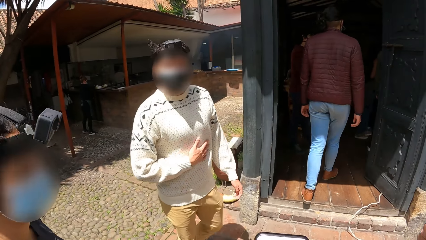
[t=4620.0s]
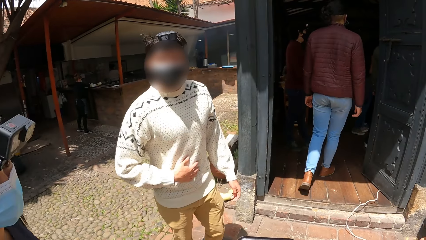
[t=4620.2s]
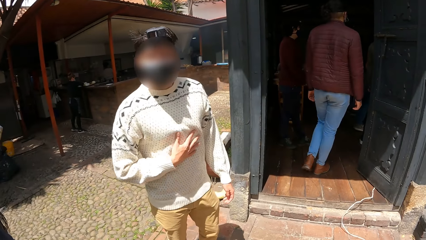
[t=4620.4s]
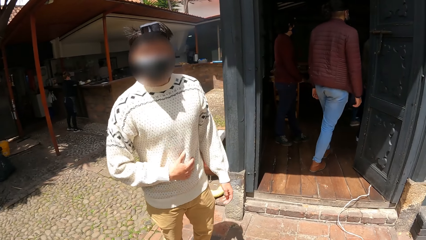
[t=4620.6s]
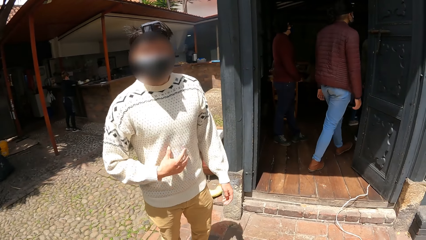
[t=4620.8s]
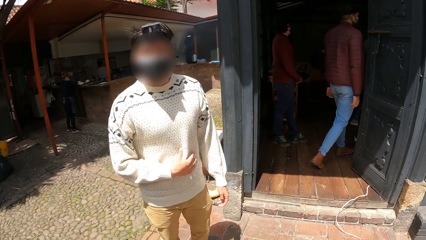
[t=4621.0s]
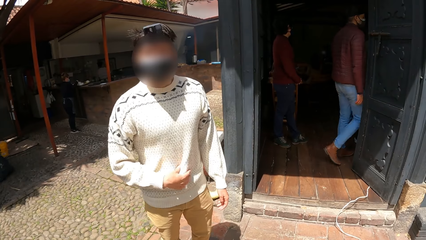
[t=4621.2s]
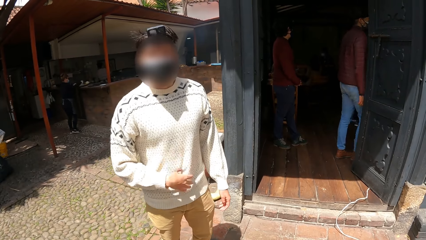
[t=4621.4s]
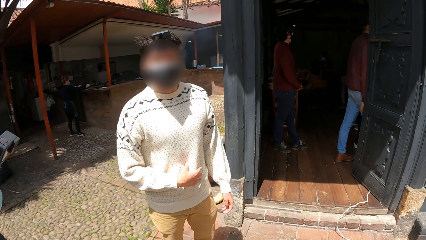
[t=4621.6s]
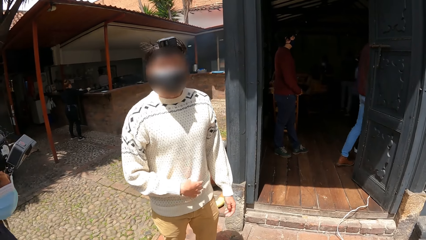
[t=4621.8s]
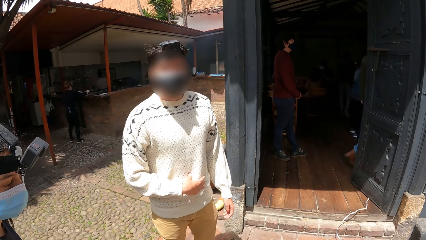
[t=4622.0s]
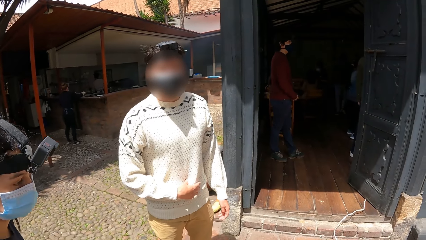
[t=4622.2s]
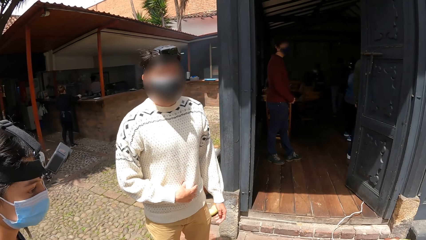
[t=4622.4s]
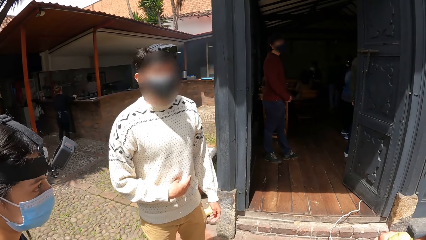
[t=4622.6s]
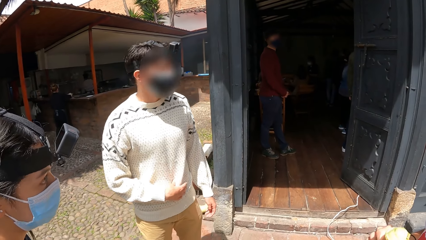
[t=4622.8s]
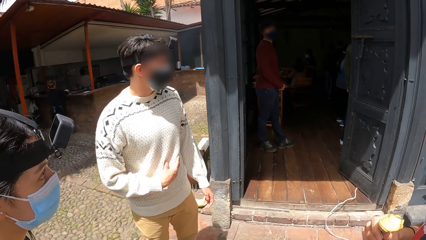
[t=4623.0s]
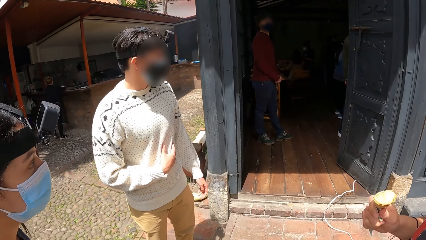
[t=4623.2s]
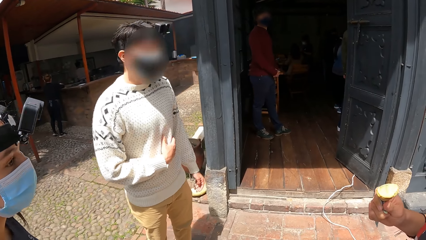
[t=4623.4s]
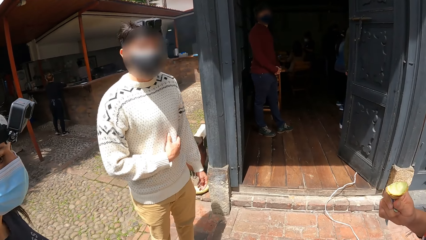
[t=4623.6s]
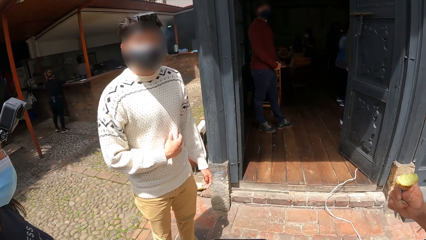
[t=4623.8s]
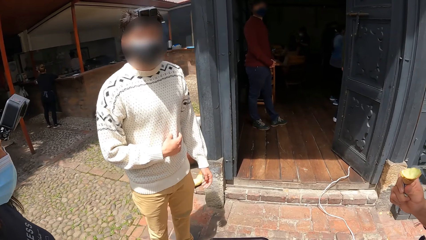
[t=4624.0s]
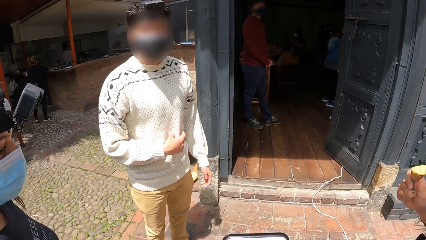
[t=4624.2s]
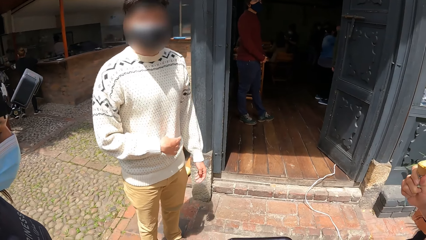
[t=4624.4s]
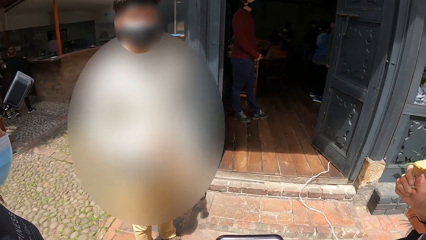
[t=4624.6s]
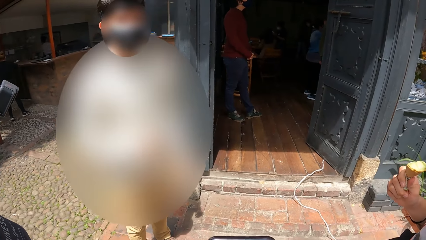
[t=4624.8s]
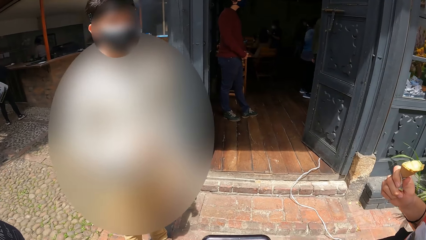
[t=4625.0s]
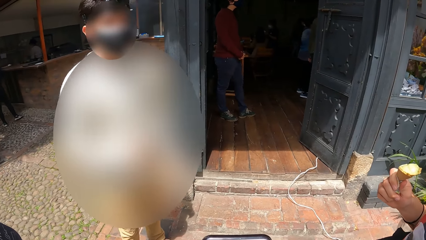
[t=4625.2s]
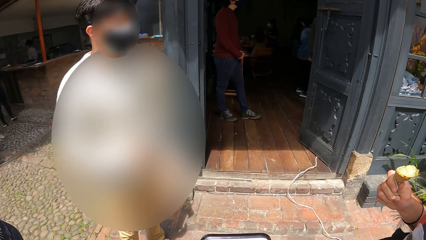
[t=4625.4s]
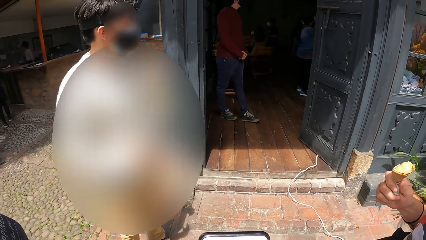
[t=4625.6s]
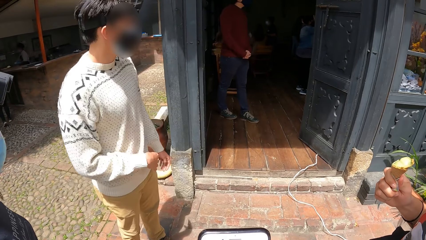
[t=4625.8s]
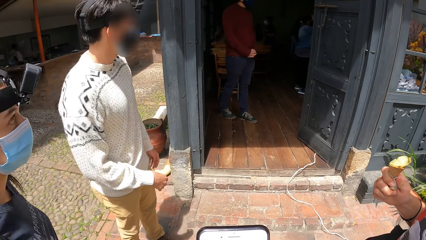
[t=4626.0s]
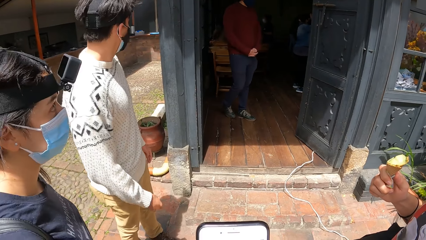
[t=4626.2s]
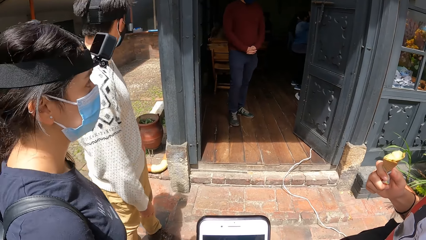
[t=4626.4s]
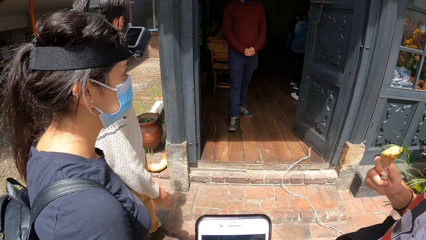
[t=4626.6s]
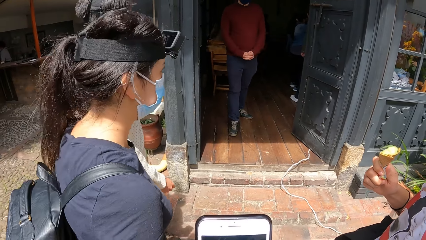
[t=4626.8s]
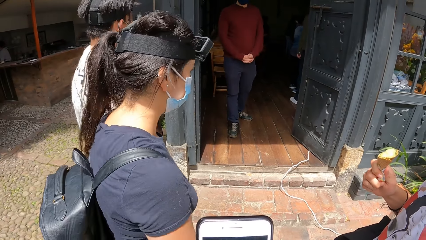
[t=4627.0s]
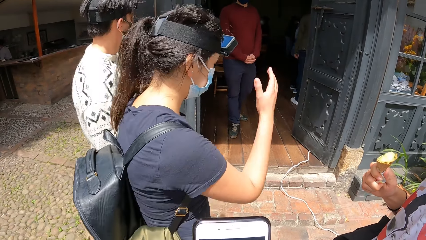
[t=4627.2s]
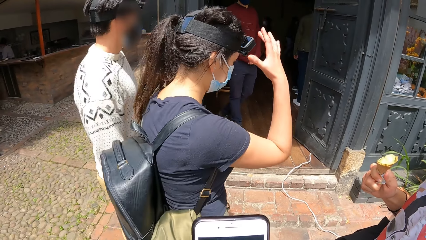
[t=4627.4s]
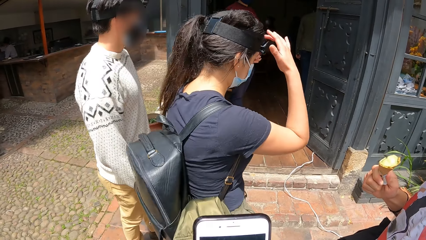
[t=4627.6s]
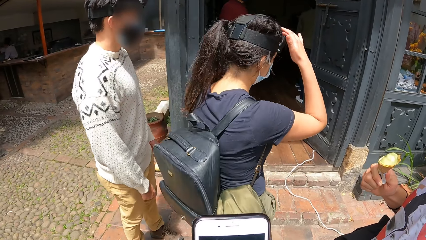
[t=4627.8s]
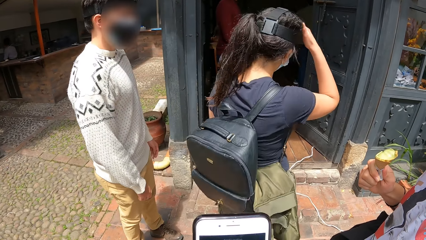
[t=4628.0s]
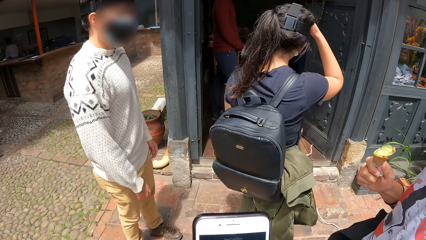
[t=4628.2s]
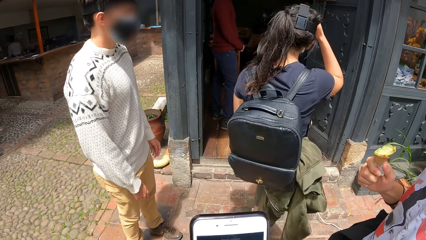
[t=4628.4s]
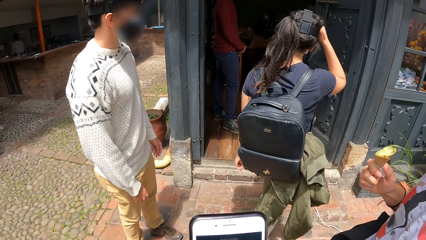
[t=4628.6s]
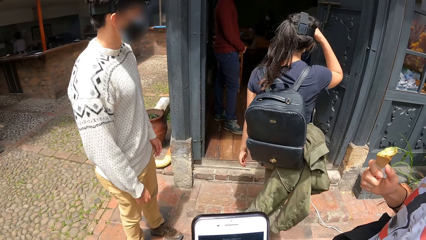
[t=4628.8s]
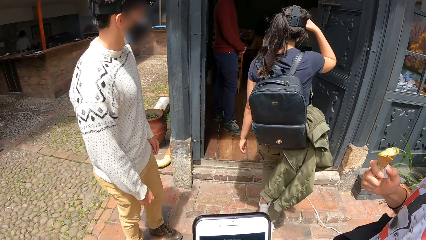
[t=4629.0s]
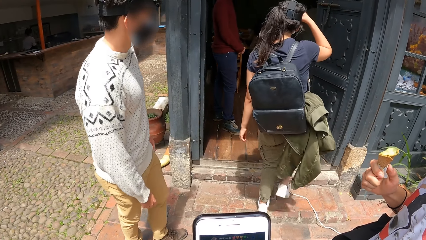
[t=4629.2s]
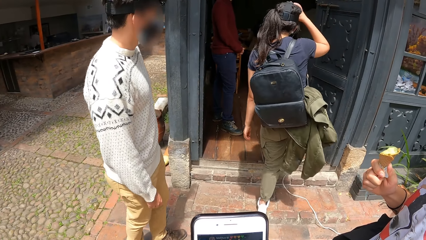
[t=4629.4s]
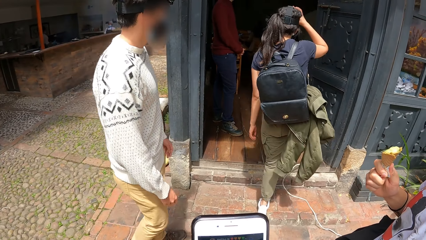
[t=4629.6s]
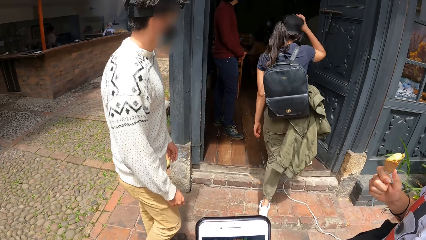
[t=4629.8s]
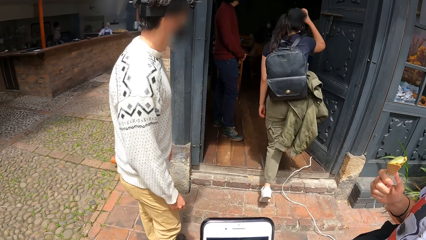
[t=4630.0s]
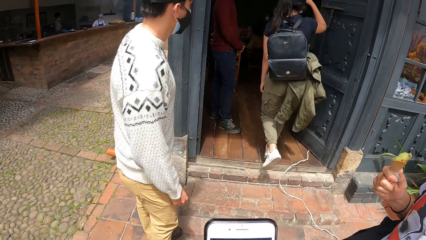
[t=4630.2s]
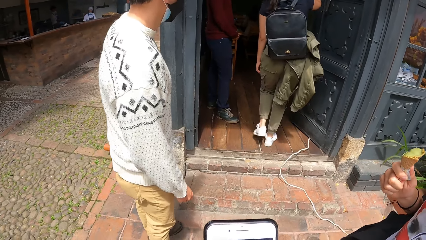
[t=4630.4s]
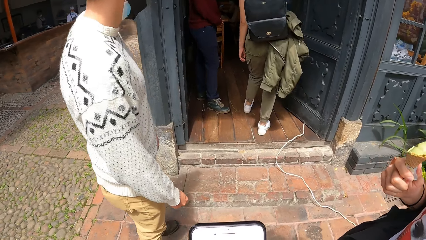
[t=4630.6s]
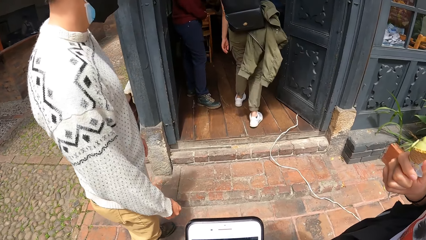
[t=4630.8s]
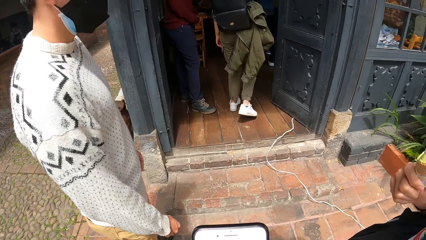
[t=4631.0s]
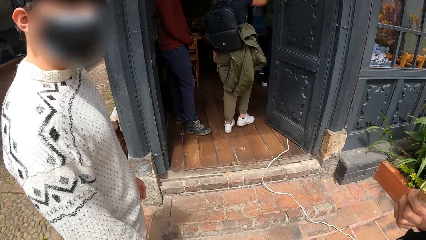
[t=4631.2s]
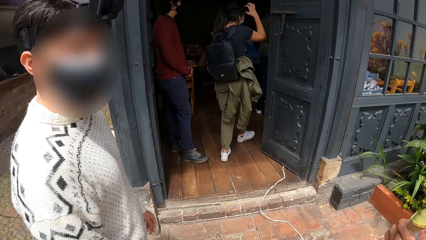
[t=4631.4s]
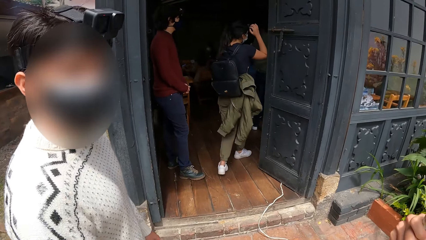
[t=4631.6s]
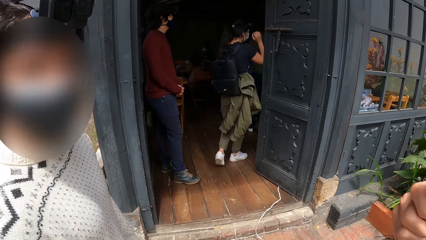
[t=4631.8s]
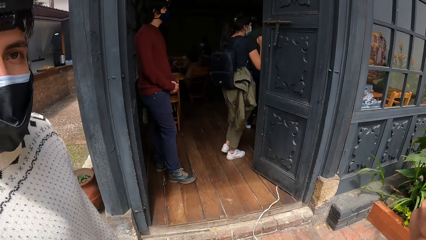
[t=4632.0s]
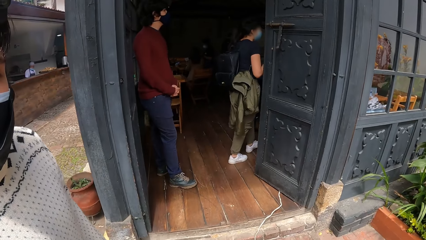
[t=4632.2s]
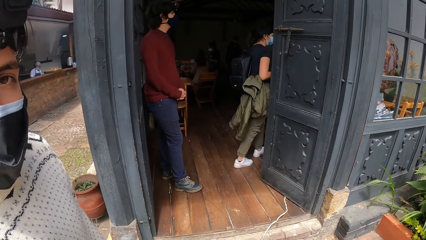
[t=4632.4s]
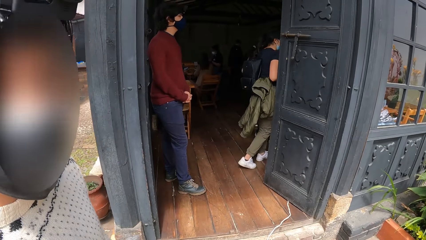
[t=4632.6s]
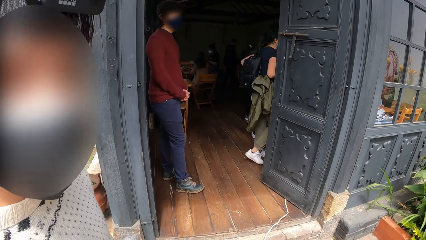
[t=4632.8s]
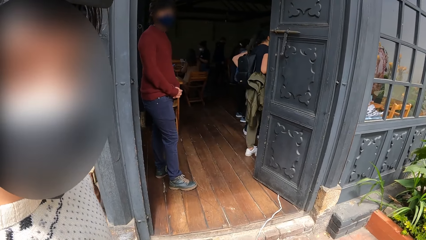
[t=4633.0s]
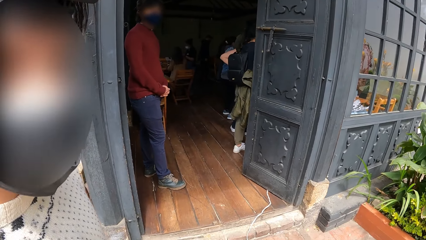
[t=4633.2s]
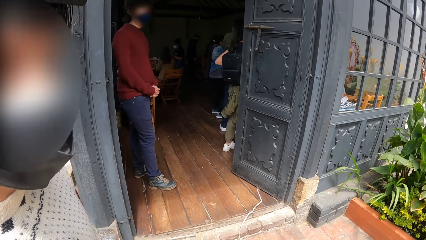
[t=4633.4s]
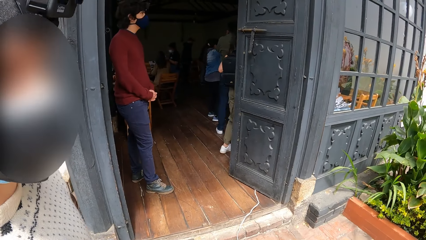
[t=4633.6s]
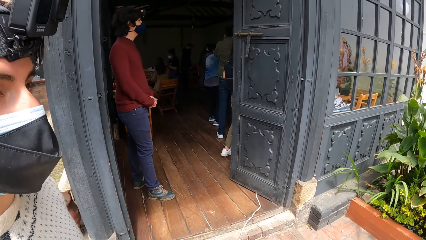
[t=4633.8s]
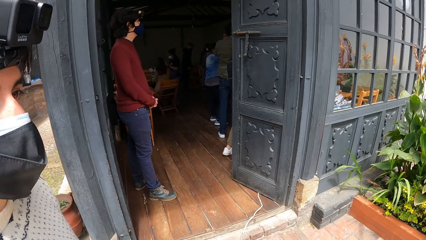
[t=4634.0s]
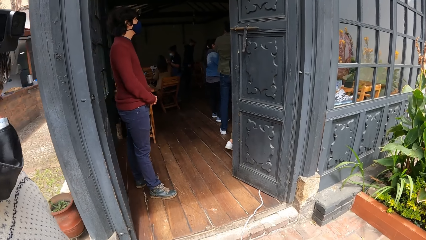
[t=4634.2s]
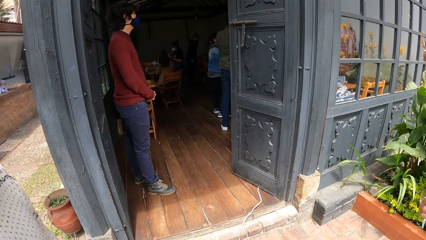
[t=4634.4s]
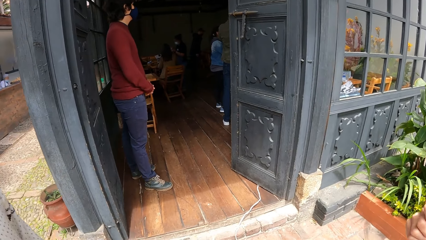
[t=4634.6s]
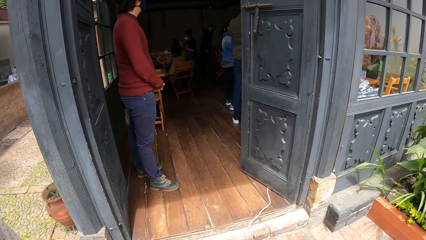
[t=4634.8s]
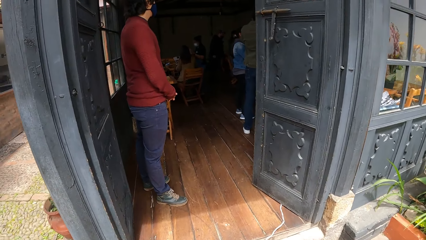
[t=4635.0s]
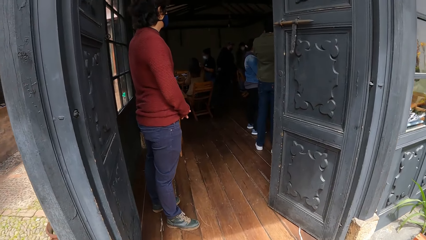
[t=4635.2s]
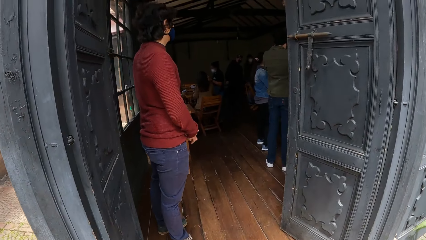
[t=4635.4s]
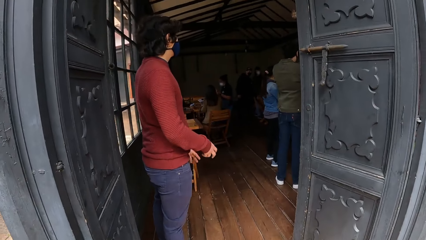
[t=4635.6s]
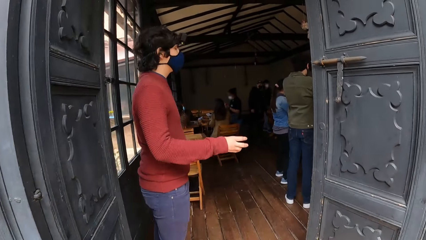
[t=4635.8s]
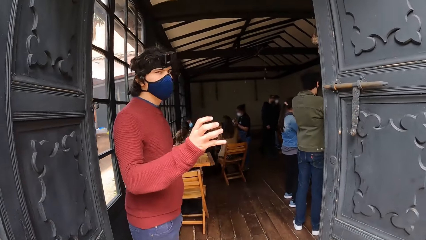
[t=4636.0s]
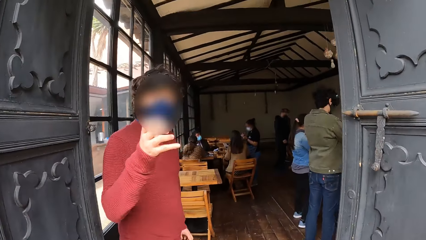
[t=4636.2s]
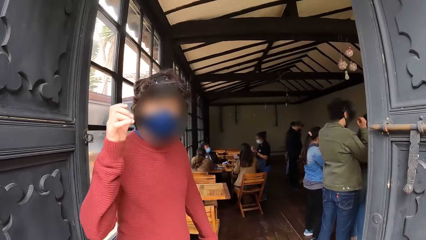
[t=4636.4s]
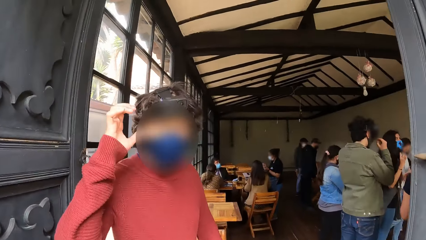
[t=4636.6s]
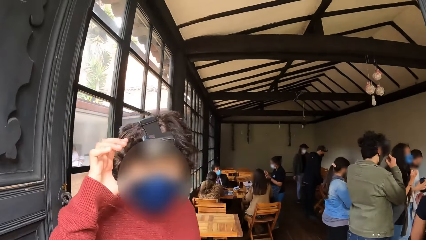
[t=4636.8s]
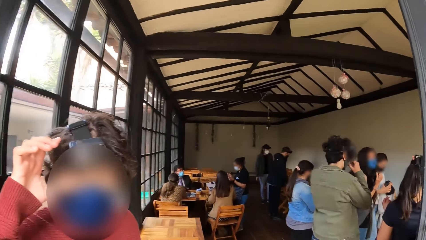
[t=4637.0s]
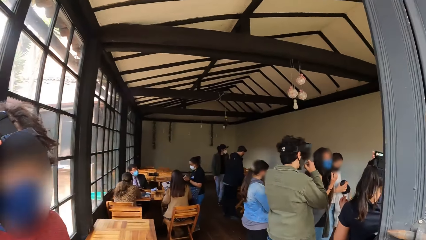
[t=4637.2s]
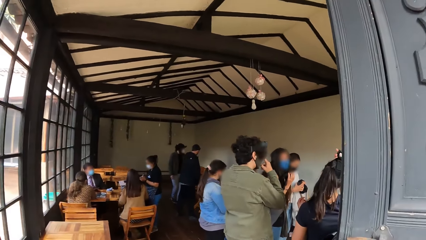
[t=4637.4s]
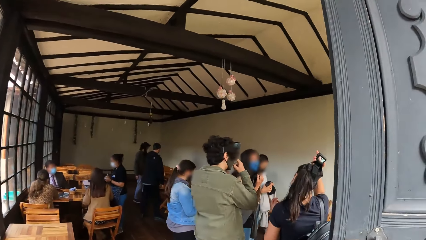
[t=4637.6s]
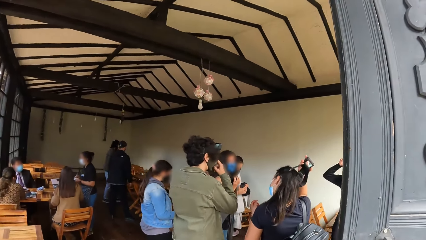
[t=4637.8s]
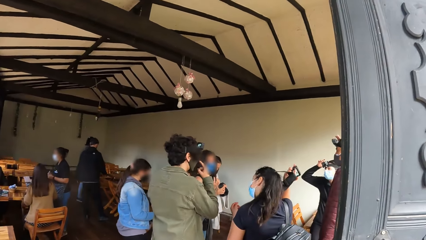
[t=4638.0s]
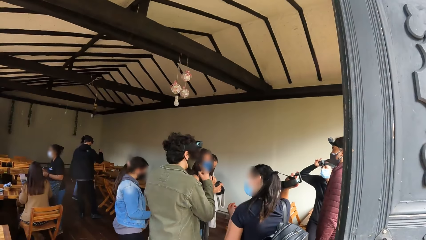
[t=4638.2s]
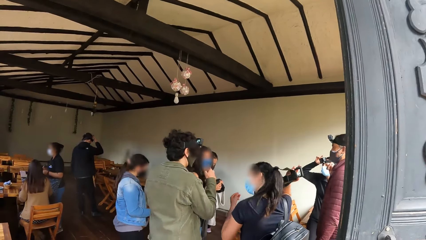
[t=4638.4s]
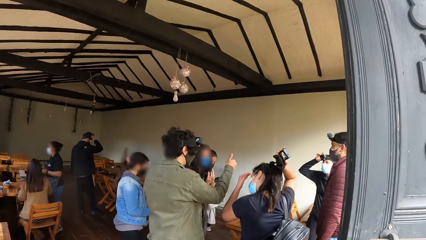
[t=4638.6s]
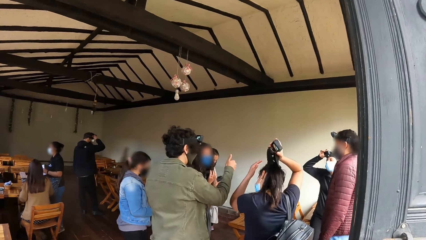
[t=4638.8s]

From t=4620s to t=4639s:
A man rubs his stomach with his right hand. The camera wearer interacts with a person. A woman touches the camera on her head with her right hand and walks into the house. The camera wearer enters the house. Another man gesticulates with his right hand and touches the camera on his head with his right hand. The camera wearer interacts with another person. Another woman removes the camera from her head with her right hand.
